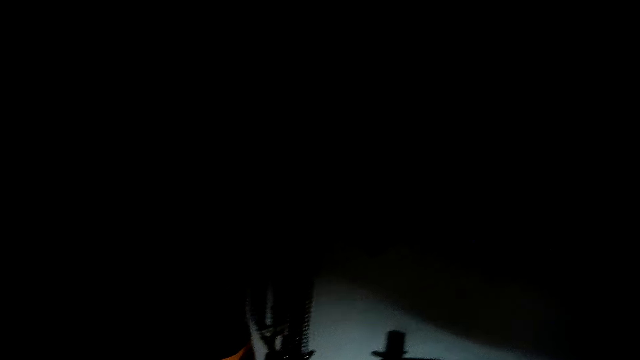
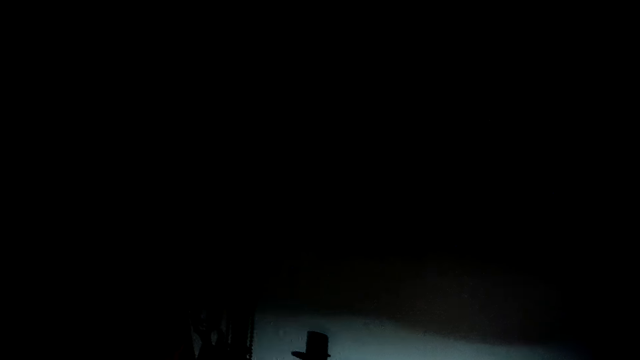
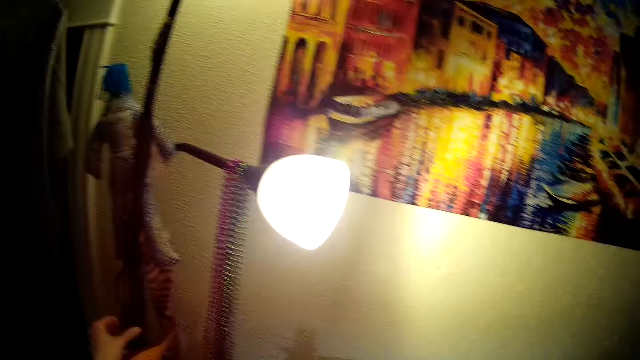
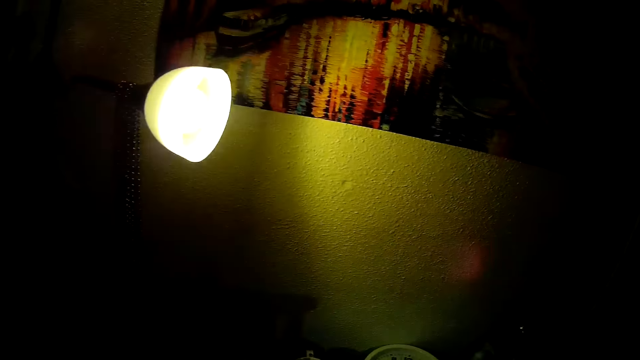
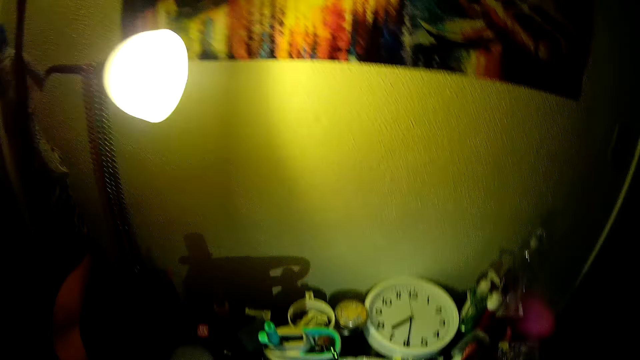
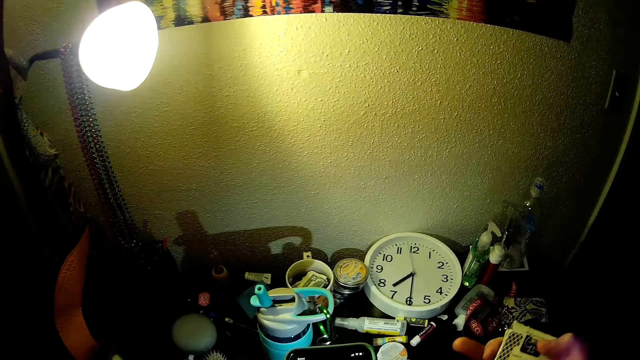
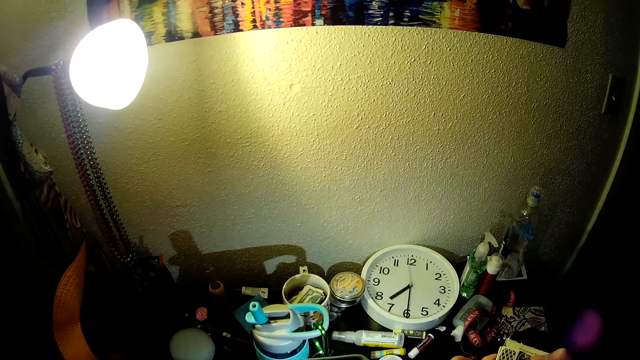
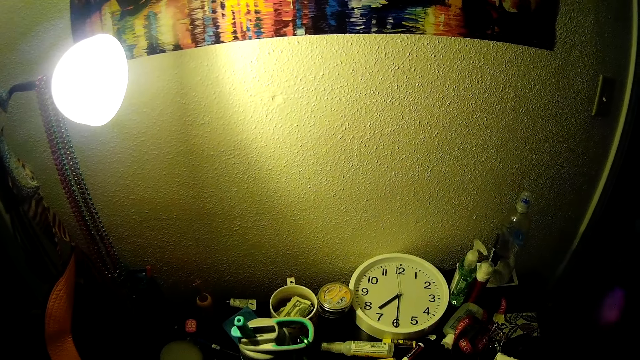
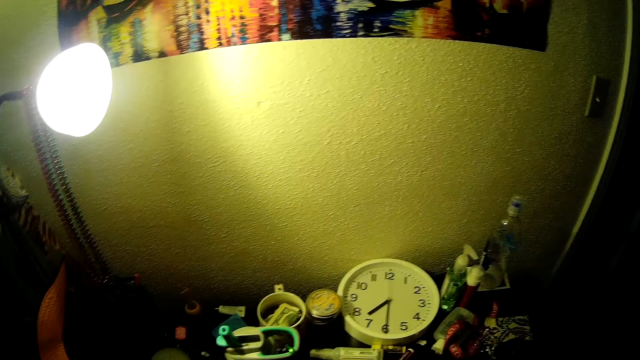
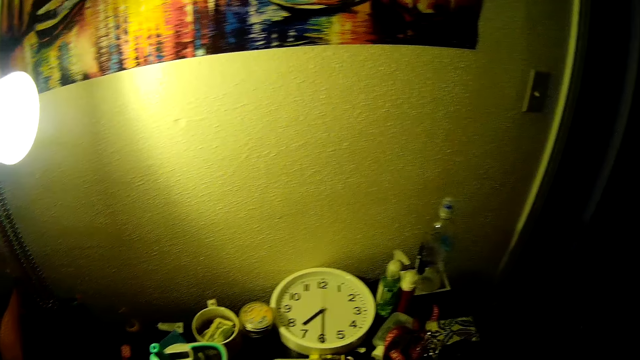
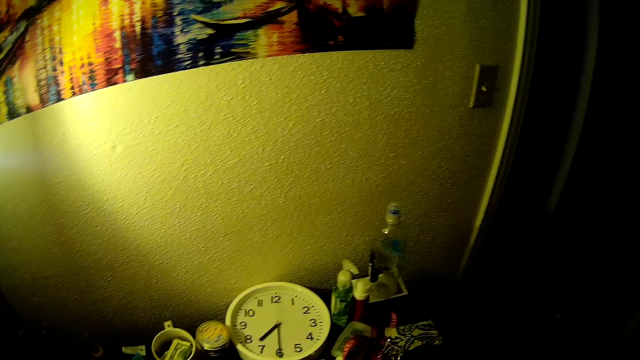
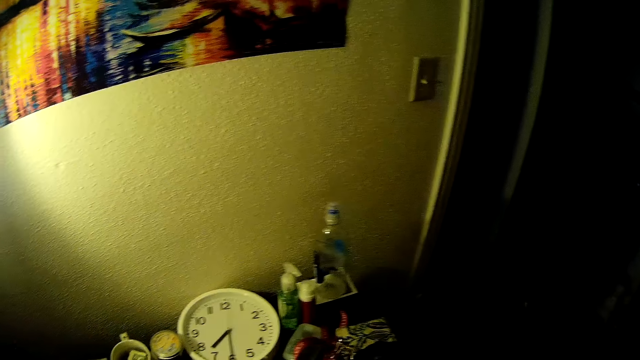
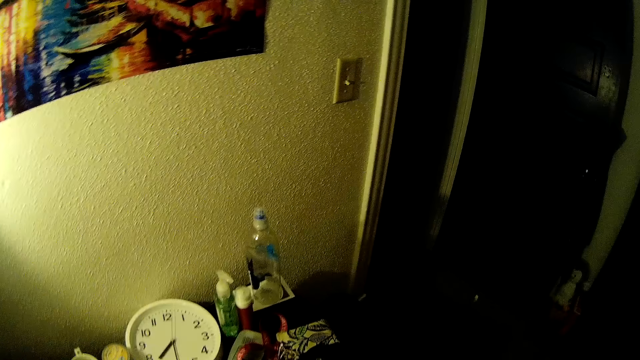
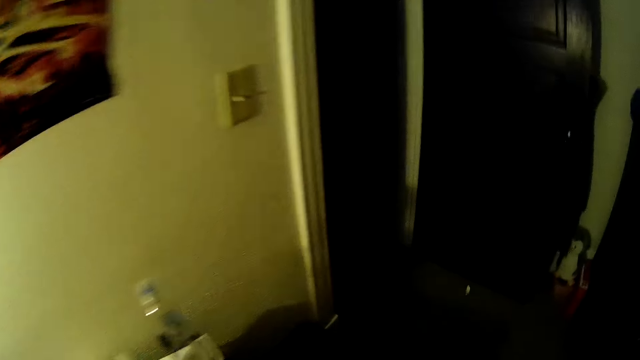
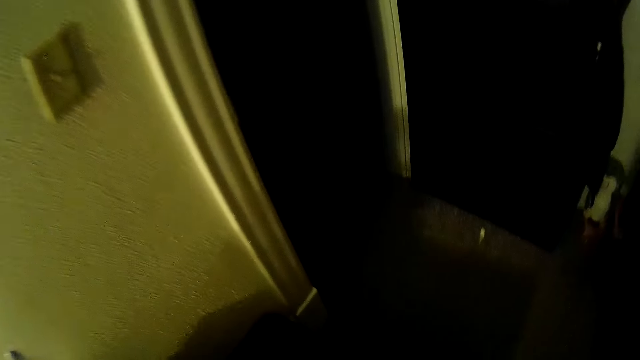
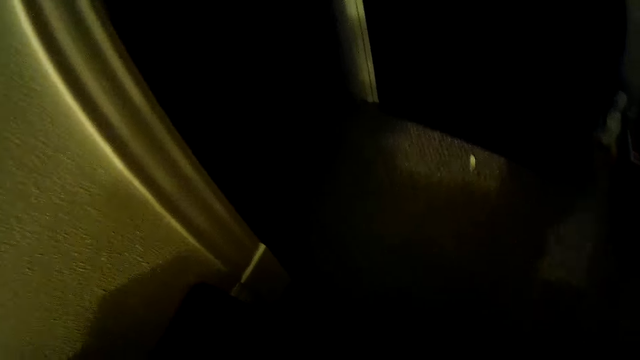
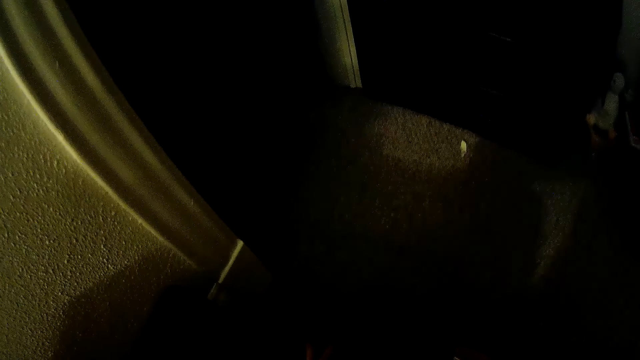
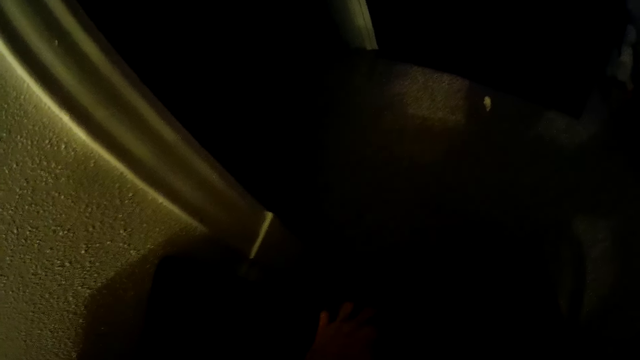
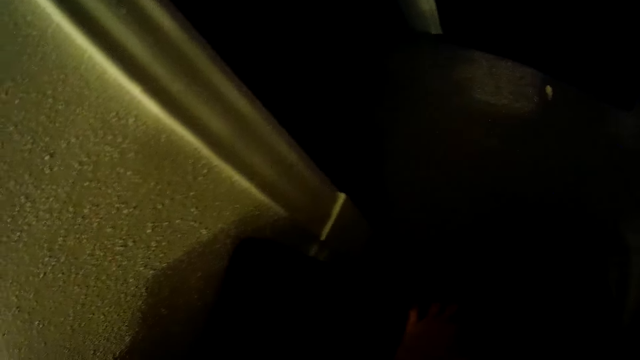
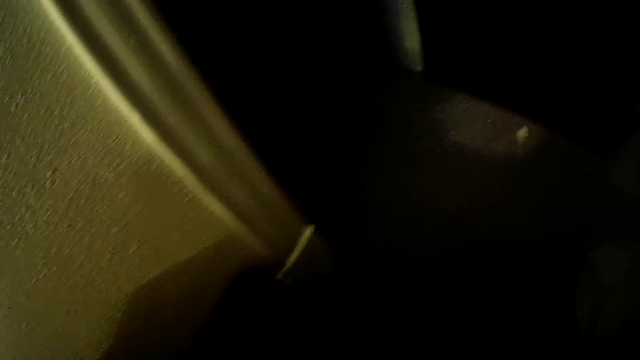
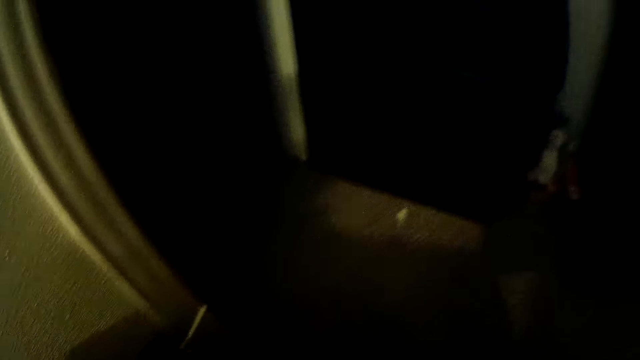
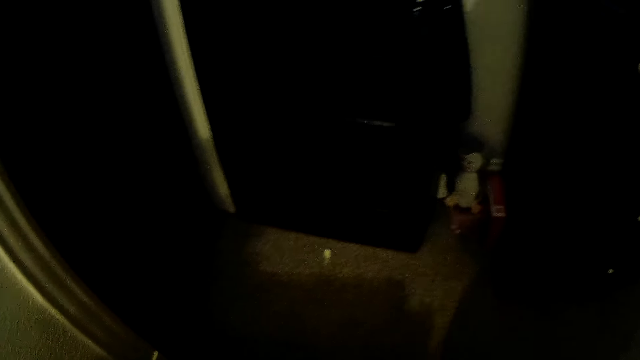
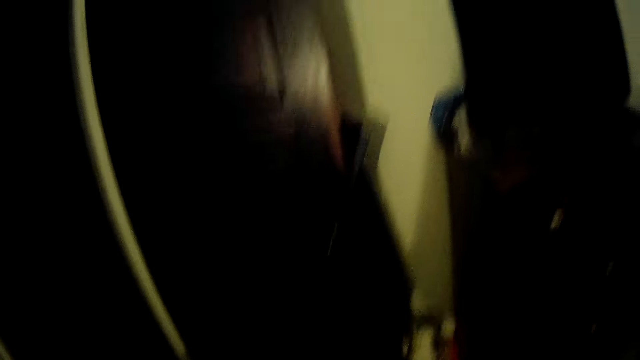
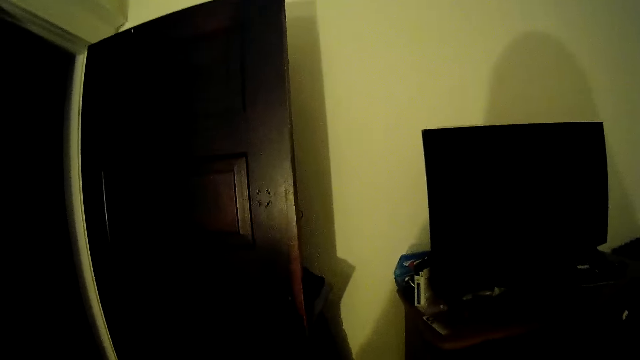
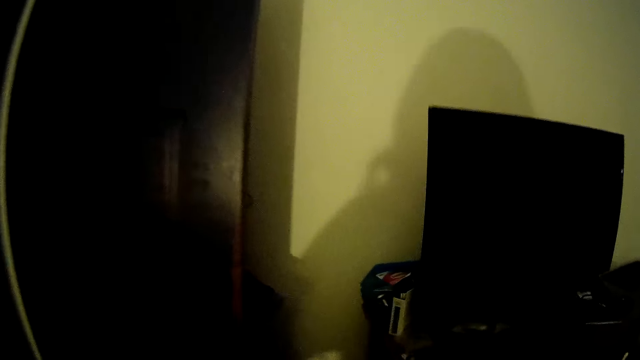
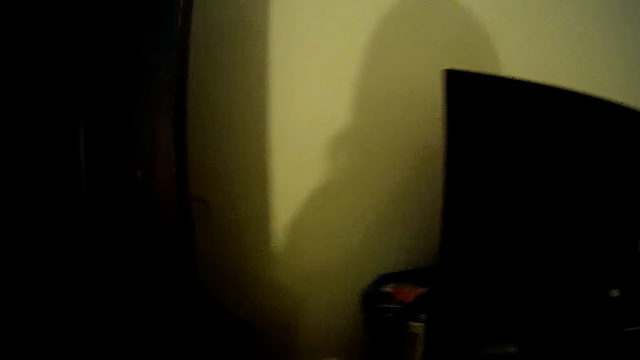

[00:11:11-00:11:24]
The camera wearer switches on the lights. She looks around. She walks around. She adjusts a bag on the floor of the bedroom with her left hand. She looks around.

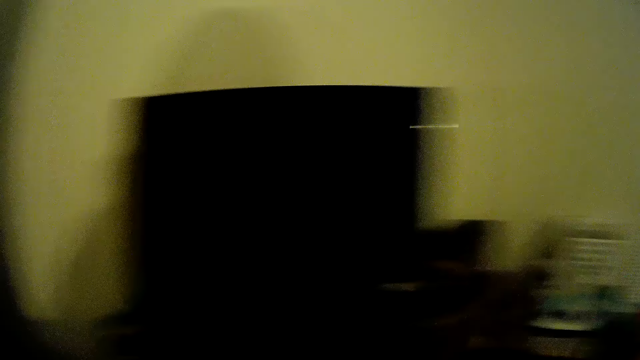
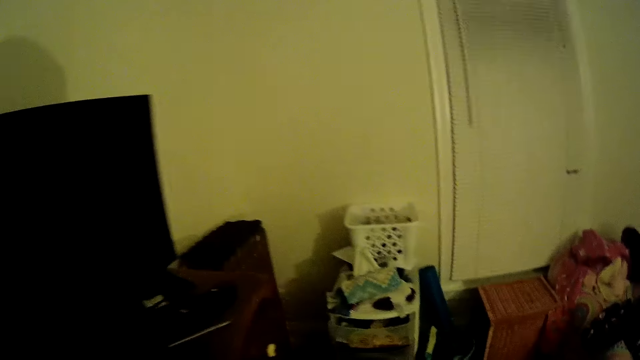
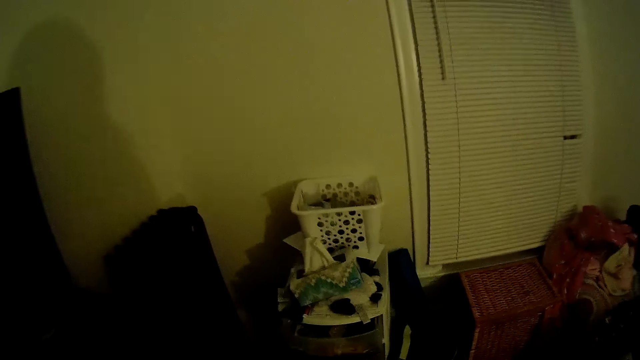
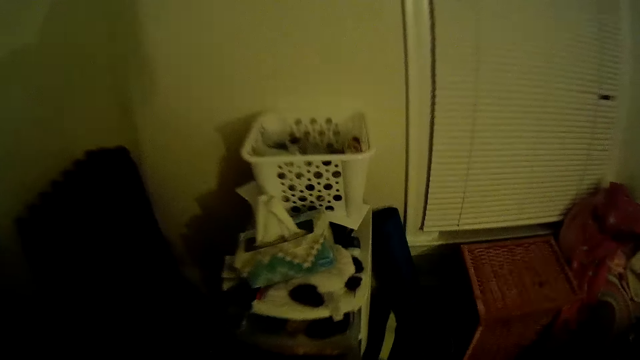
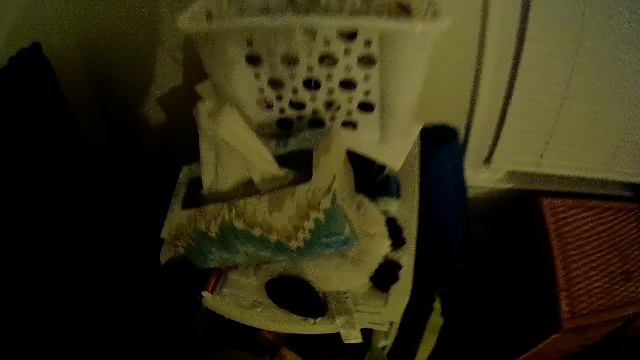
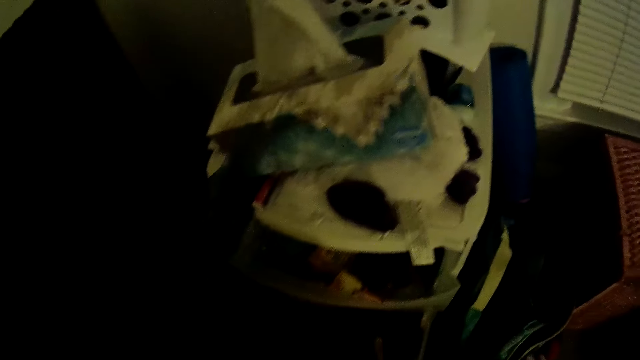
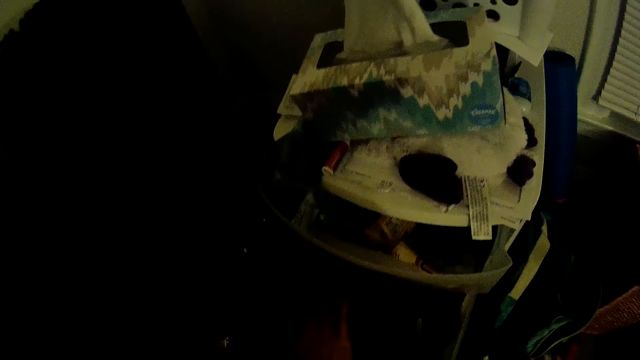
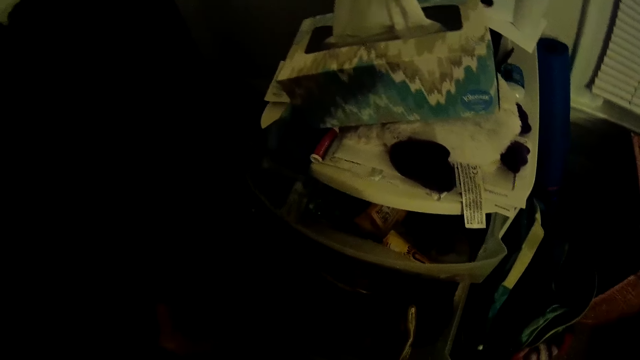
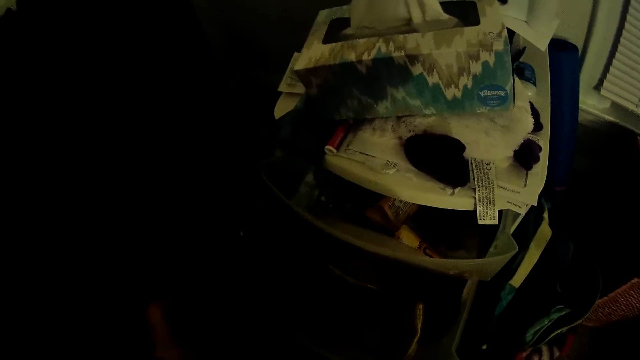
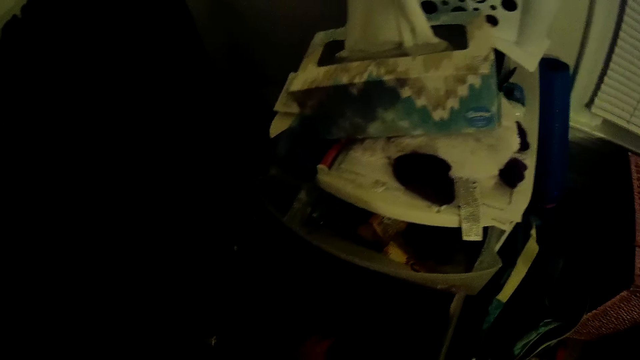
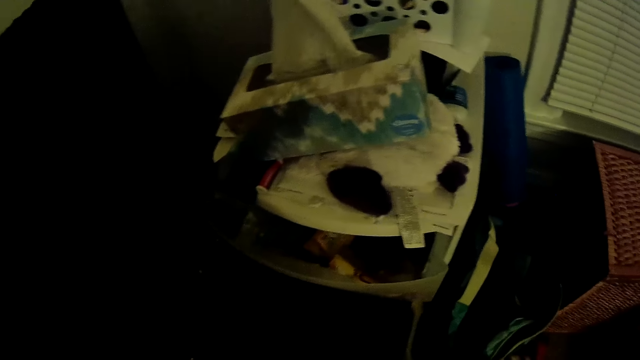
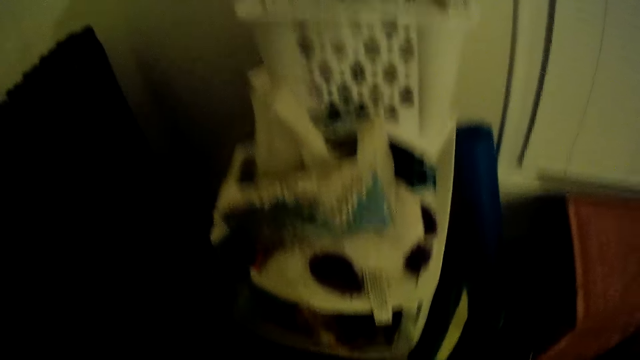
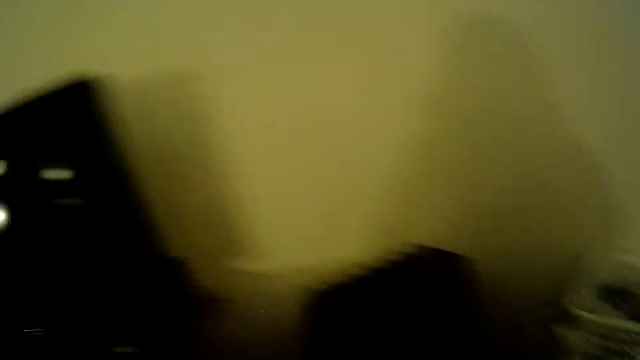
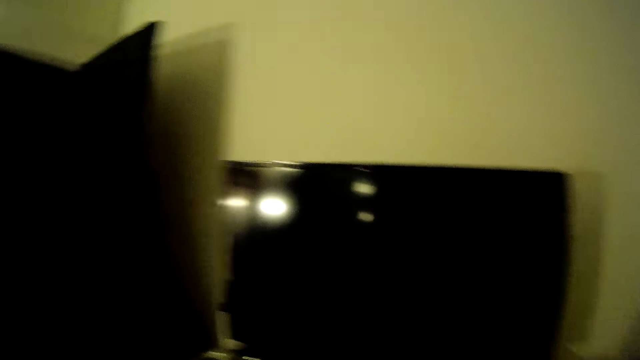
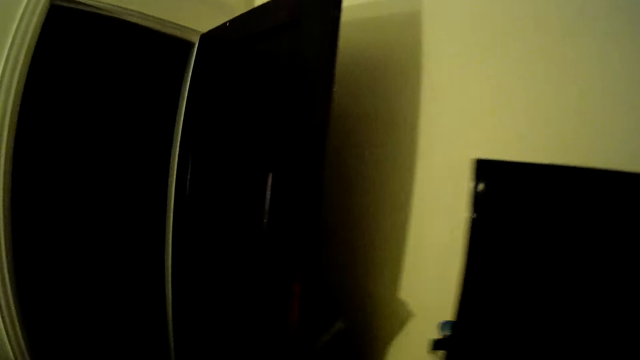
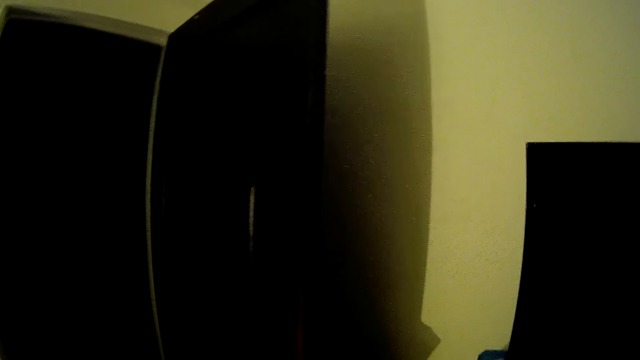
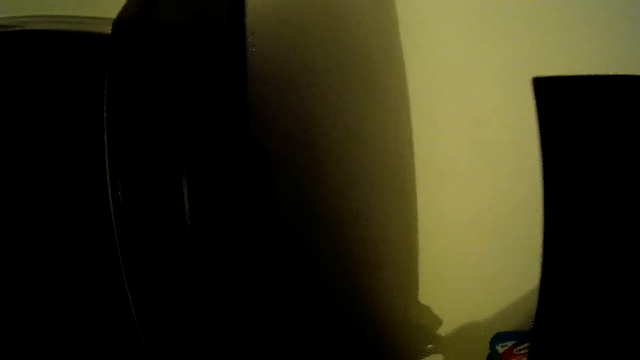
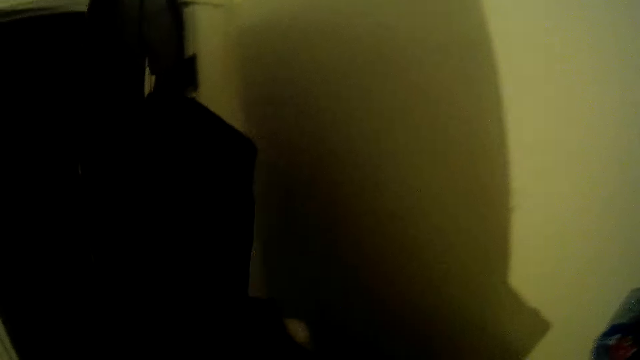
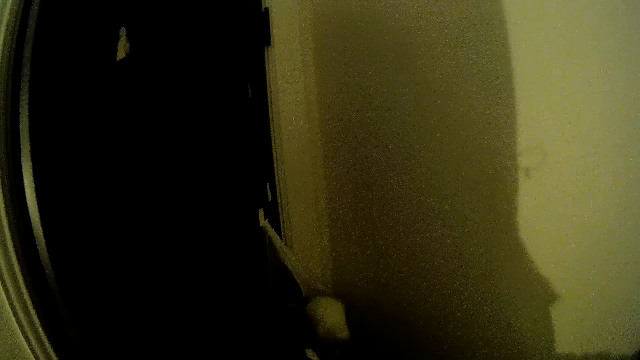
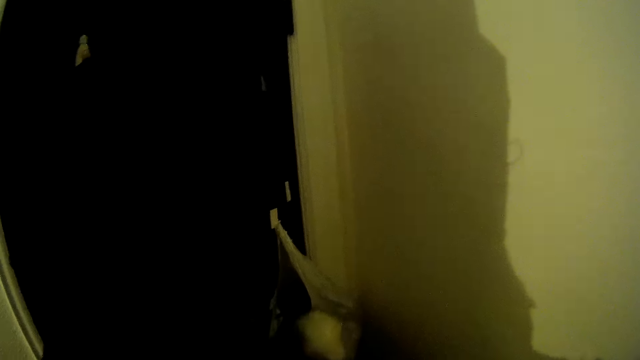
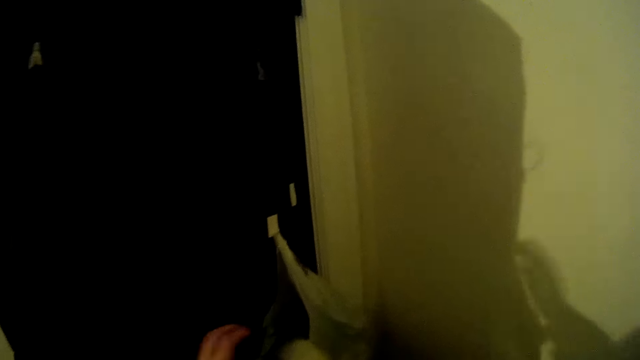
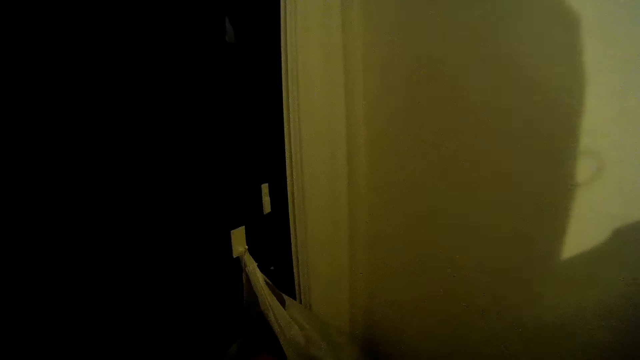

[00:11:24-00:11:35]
The camera wearer walks around. She searches through a trolley in the bedroom with her left hand. She looks around. She walks around. She closes the bedroom door with her left hand. She walks around.
